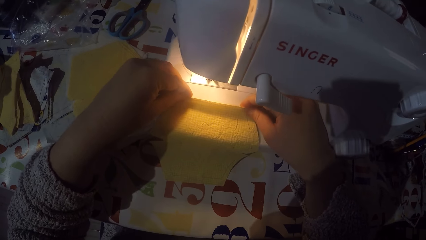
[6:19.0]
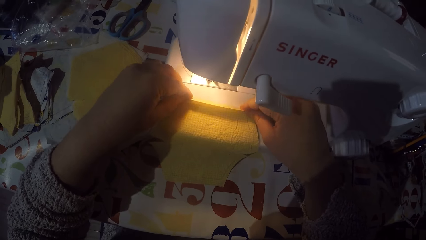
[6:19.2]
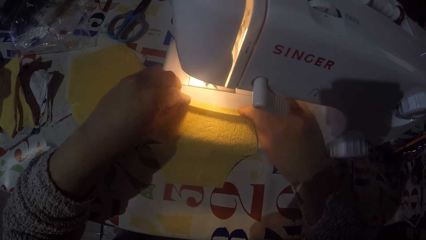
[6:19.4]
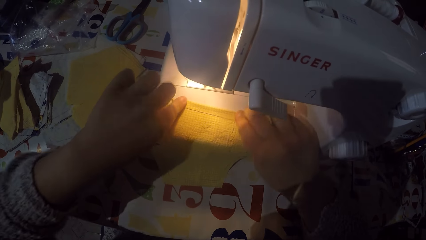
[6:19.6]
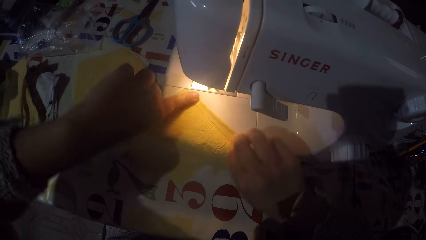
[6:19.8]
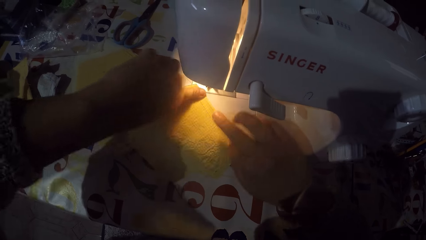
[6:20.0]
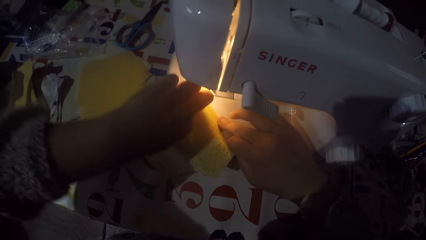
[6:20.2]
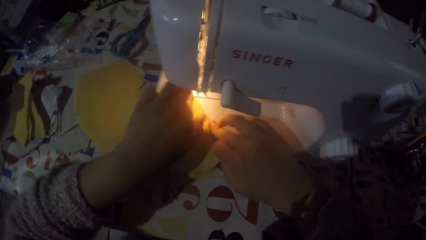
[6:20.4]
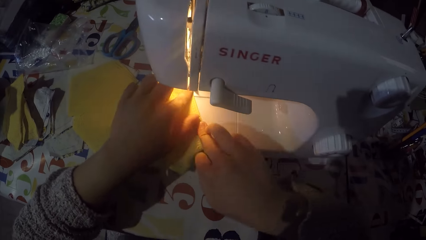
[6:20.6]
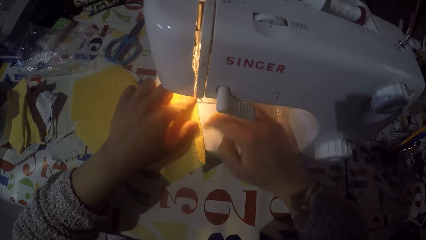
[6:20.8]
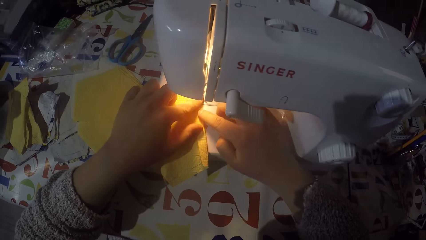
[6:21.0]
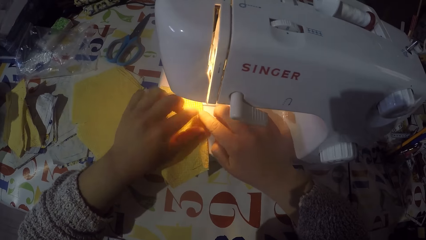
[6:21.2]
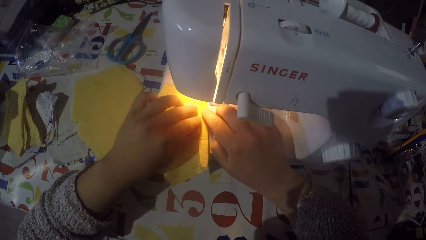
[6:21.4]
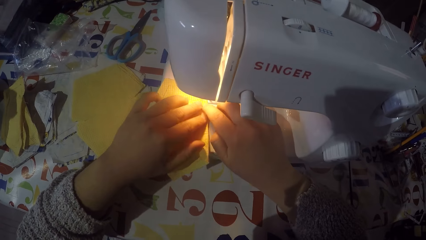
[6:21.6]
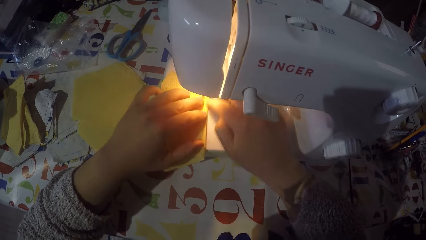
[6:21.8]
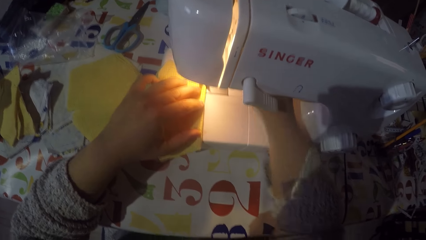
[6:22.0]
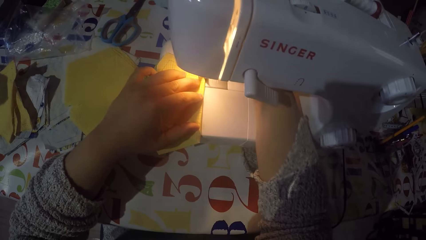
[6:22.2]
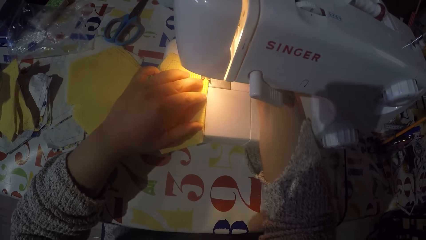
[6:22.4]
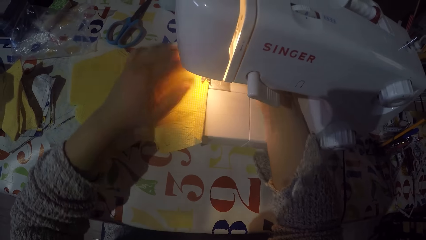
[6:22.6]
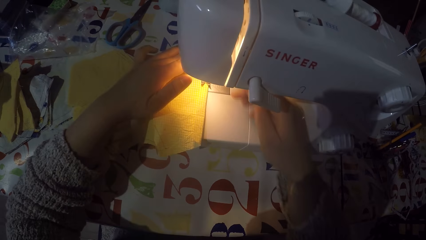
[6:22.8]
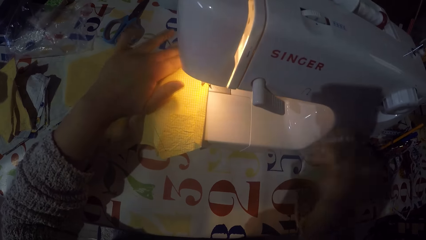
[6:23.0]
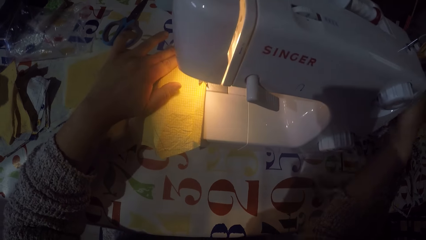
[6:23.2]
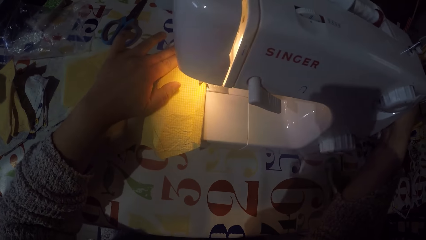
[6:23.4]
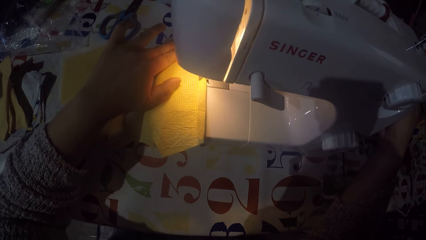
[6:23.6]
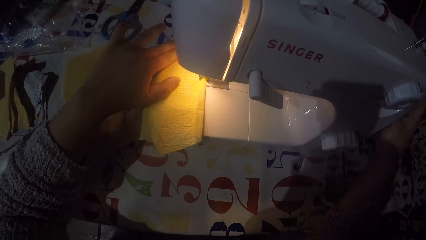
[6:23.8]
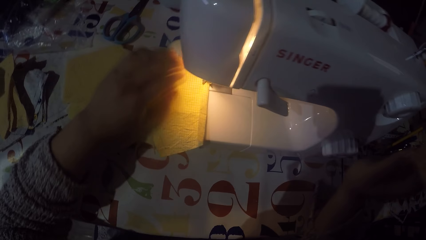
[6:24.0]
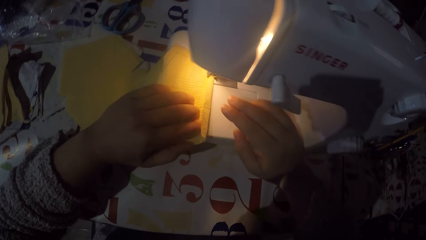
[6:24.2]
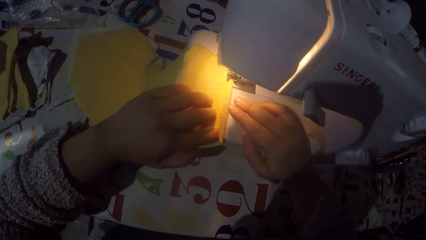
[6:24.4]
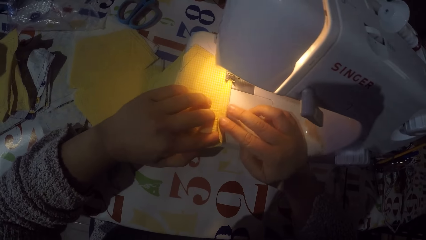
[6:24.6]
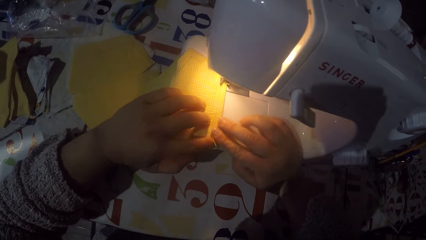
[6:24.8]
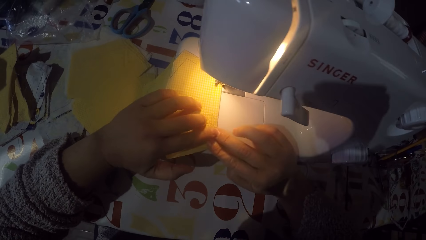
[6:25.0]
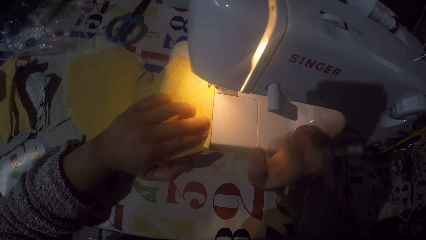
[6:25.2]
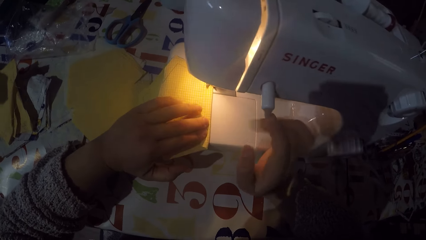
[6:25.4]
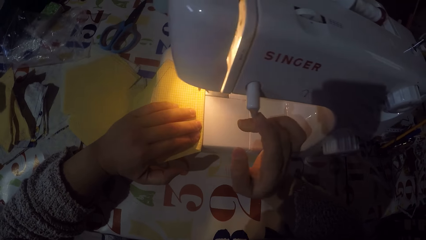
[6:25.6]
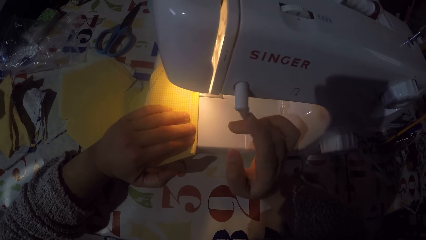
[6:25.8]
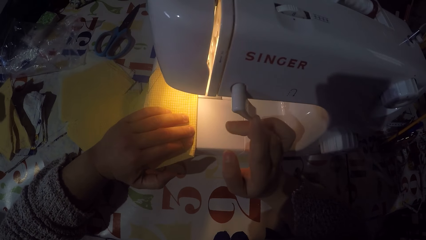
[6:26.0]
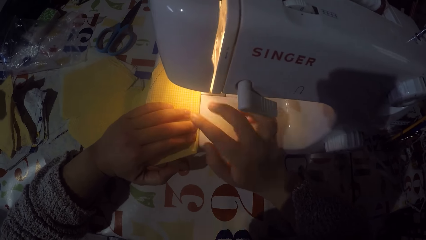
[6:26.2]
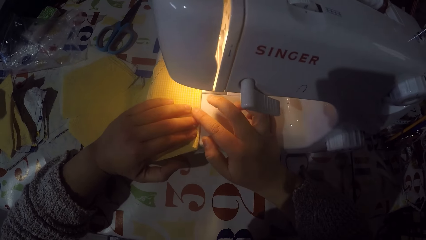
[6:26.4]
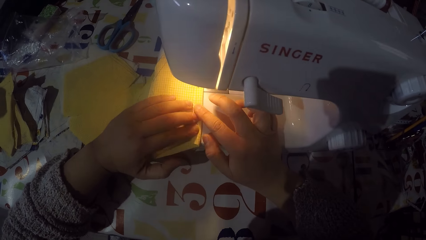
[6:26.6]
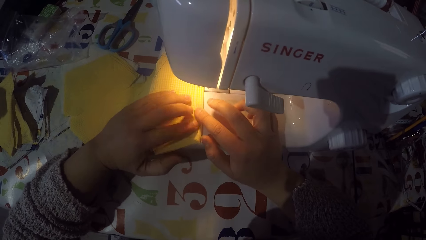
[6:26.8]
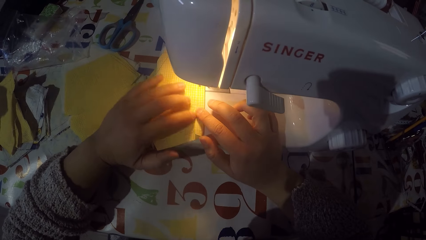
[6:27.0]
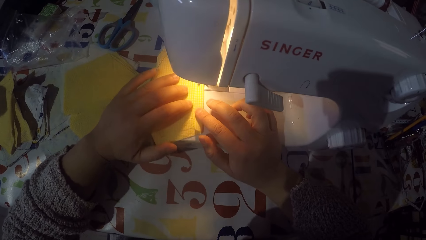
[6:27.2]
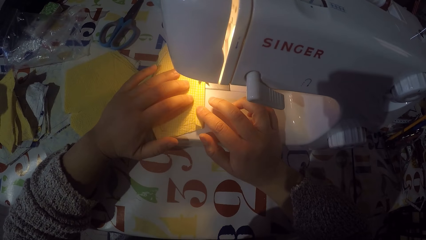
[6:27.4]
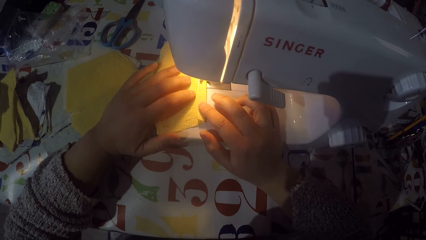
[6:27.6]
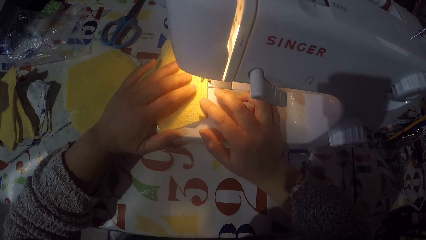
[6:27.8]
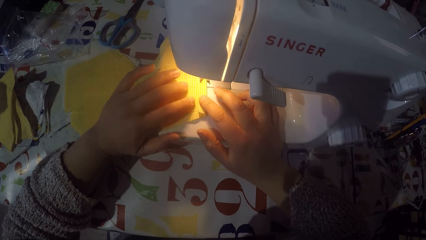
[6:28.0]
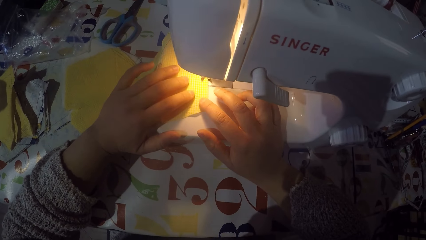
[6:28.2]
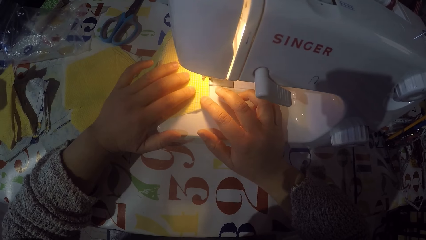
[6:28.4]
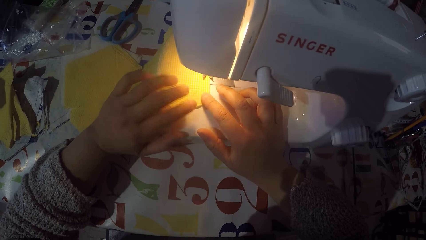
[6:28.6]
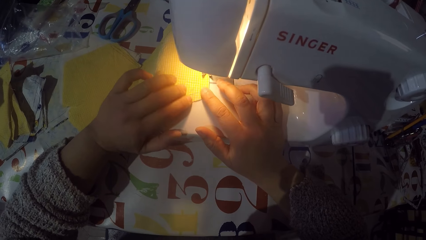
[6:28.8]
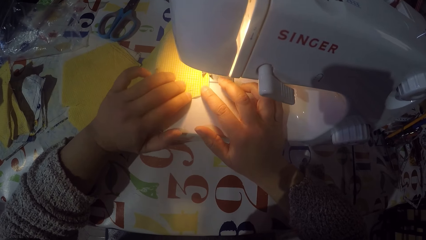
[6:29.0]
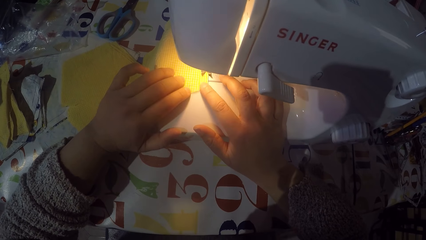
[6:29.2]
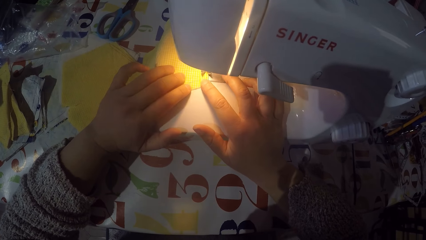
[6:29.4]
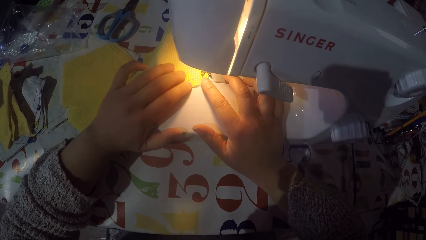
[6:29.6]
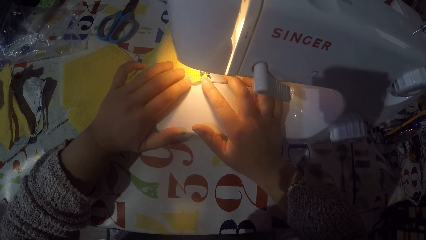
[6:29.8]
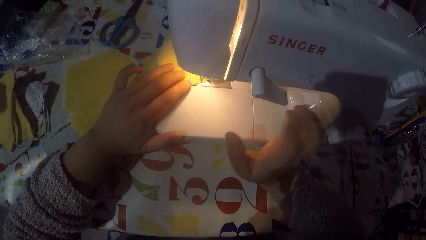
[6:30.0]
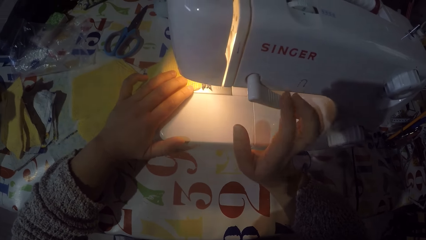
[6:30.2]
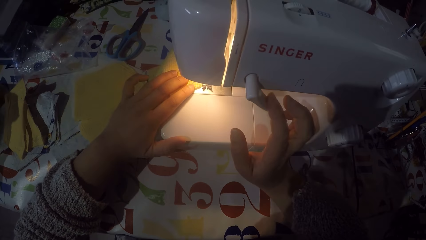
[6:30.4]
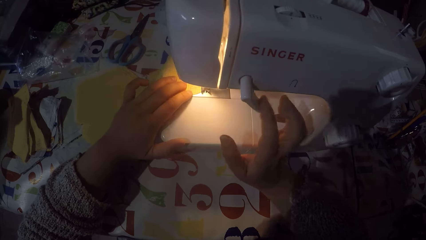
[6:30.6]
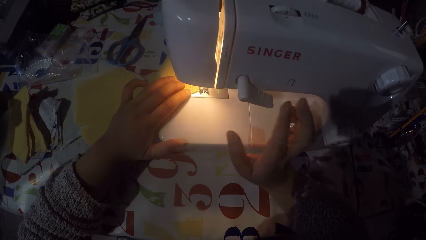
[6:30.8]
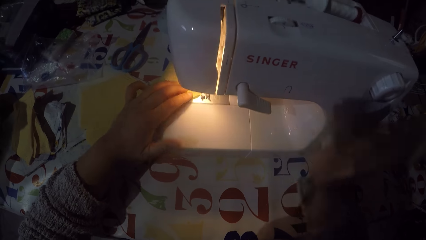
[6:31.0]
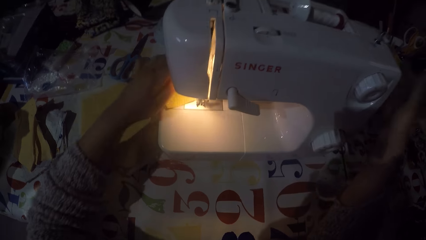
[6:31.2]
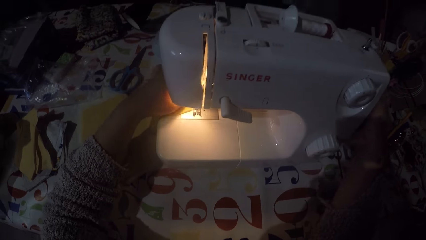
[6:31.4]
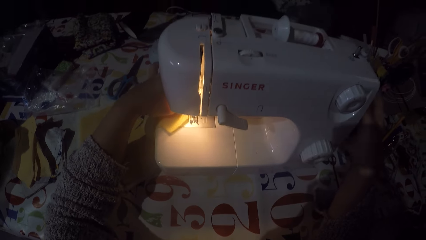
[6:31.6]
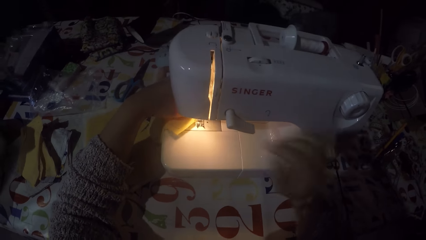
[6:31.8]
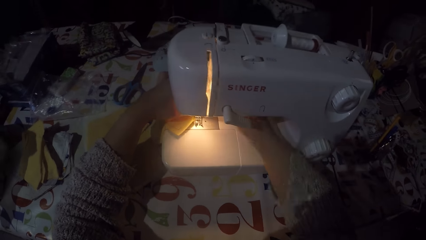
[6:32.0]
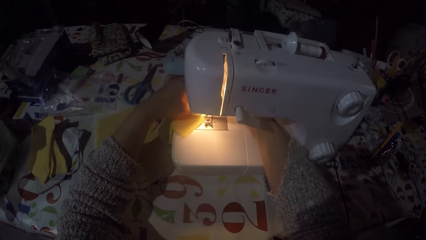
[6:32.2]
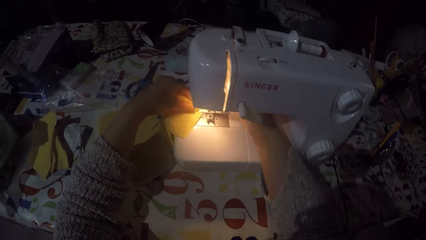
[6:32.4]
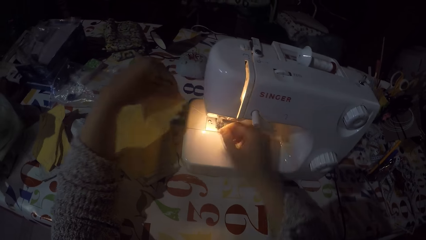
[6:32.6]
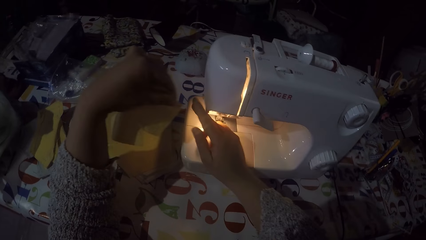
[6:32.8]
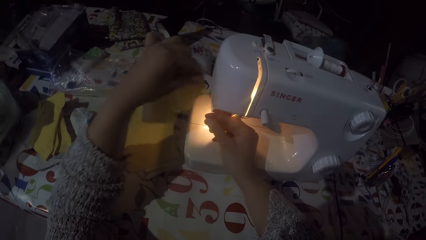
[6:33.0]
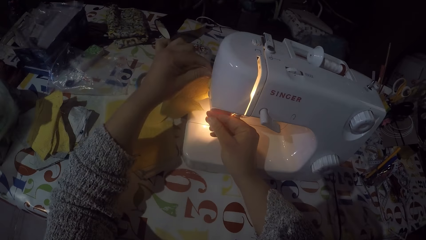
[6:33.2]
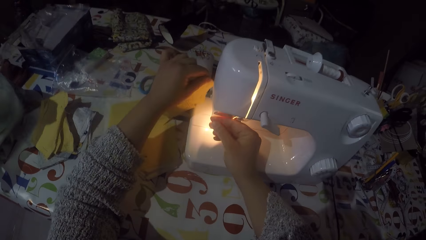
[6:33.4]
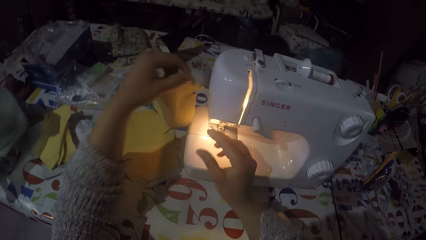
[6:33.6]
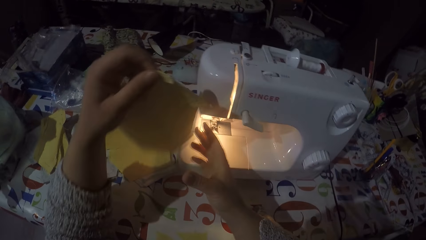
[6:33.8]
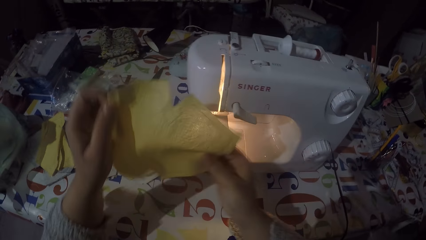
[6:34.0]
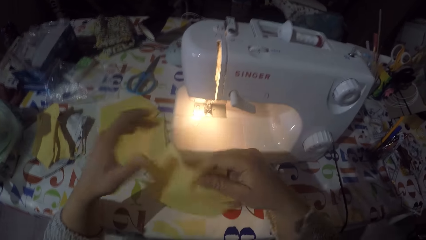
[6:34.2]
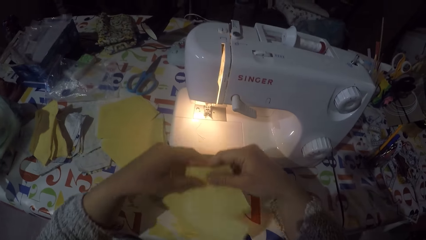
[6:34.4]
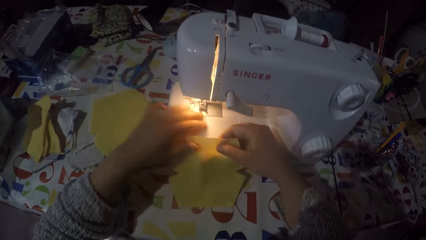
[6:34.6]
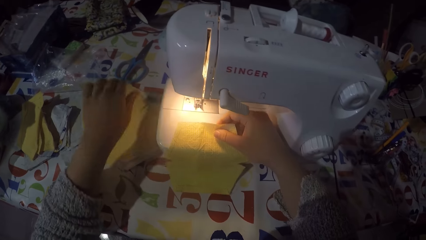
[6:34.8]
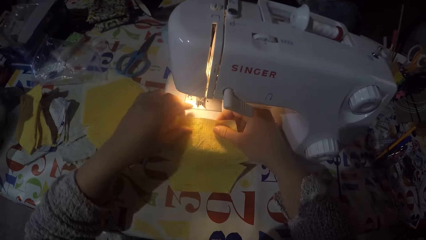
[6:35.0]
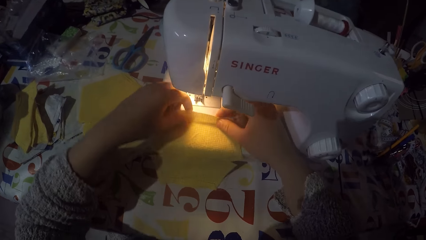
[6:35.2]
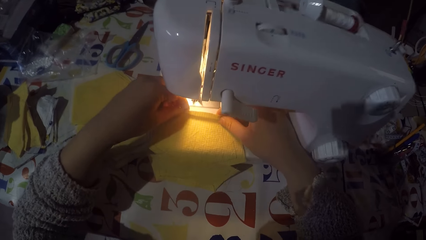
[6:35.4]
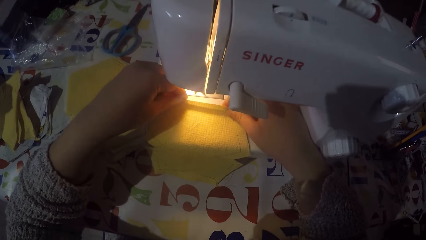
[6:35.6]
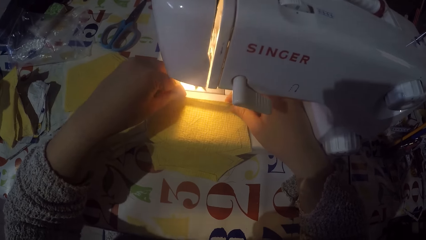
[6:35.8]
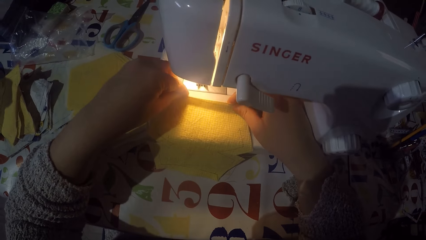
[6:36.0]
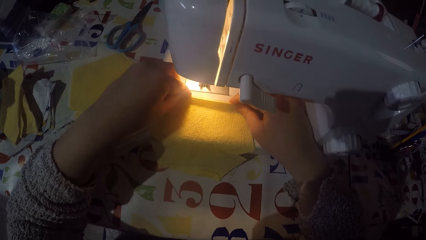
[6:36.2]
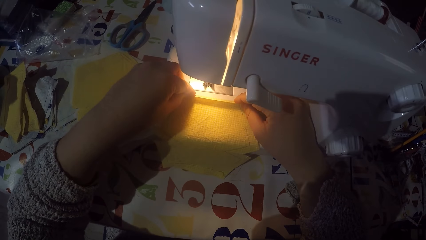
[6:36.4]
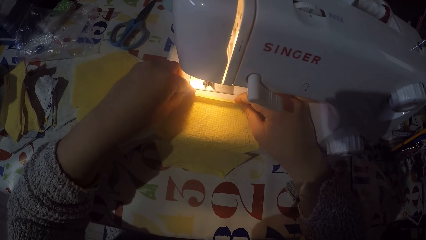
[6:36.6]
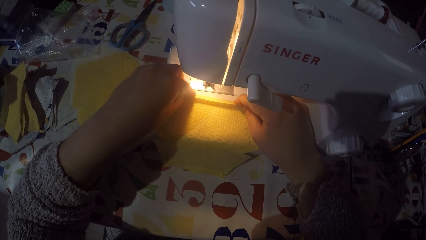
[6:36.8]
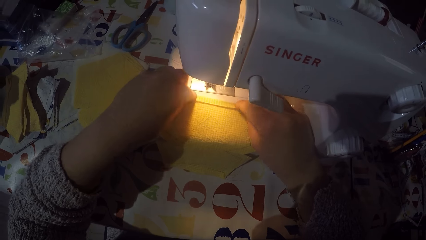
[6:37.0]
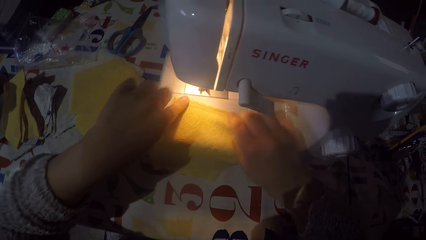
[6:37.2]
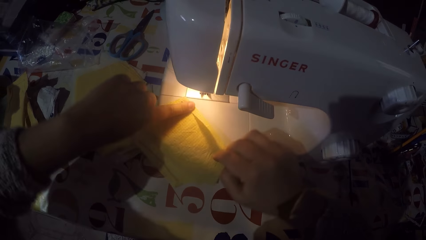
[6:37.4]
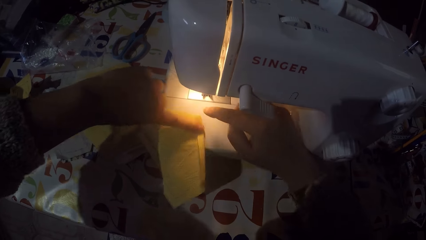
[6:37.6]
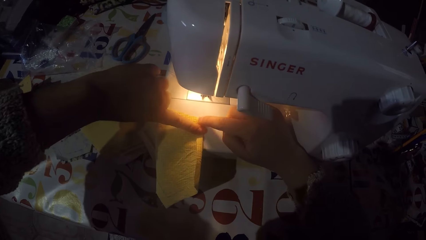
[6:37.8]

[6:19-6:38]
The camera wearer turns the piece of cloth. They place the piece of cloth on the machine. They touch the hand wheel. They straighten the fold. They fold the piece of cloth. They are sewing the piece of cloth with the machine. They touch the hand wheel. They remove the piece of cloth from the machine. They cut the sewing thread. They put the piece of cloth on the sewing machine. They touch the hand wheel. They fold the piece of cloth and turn the piece of cloth.
